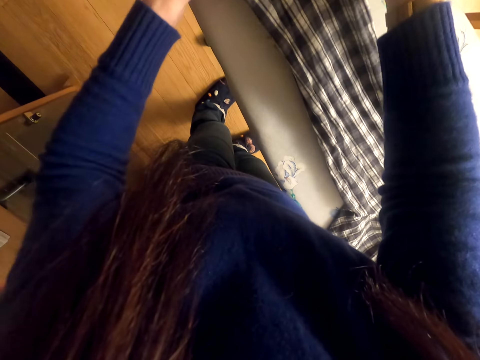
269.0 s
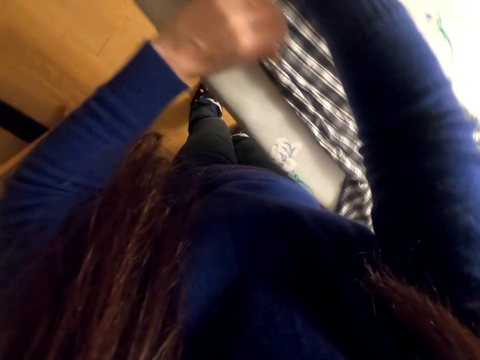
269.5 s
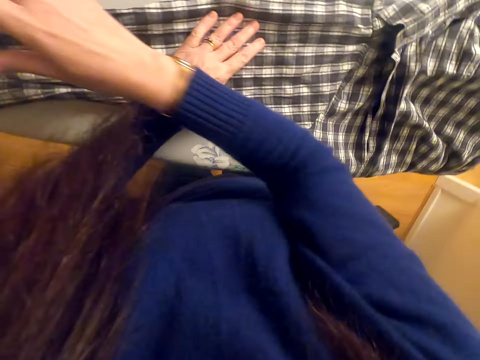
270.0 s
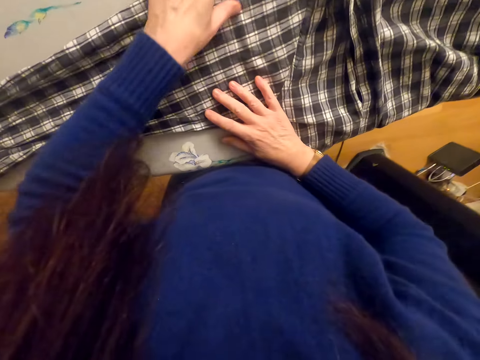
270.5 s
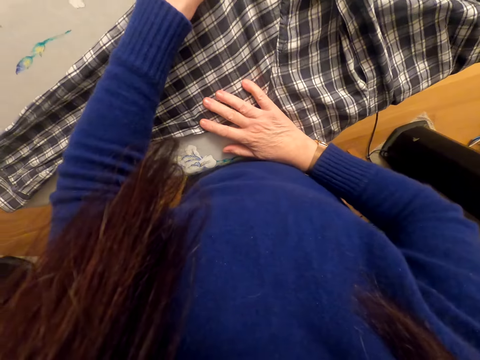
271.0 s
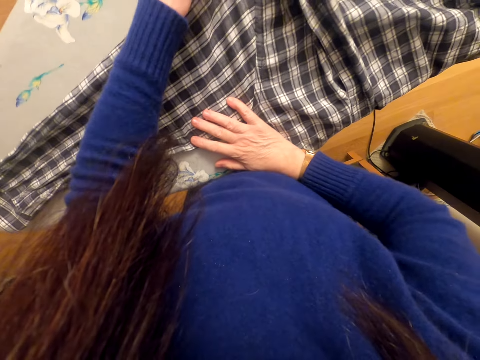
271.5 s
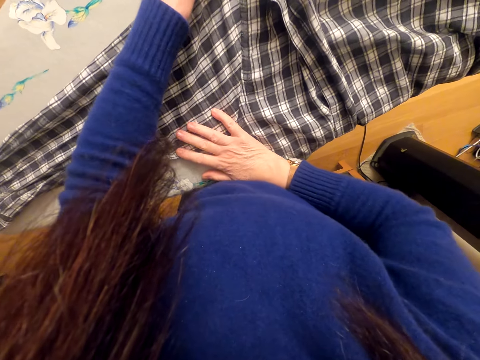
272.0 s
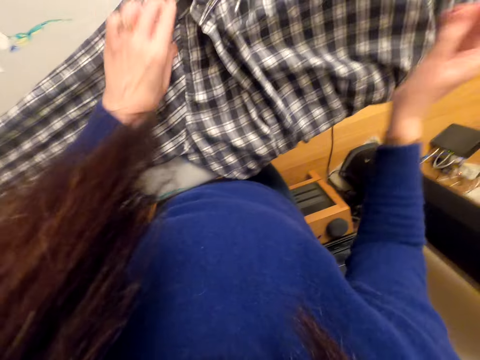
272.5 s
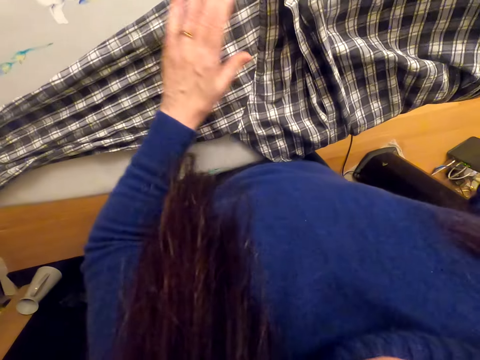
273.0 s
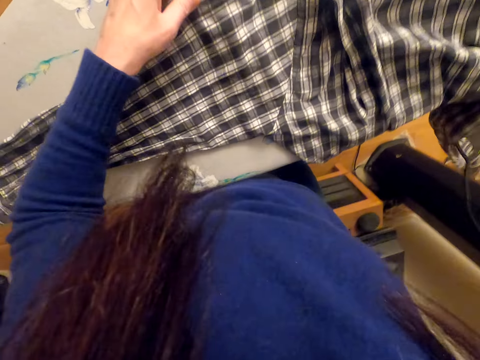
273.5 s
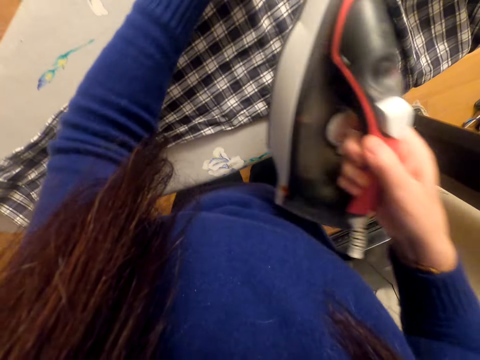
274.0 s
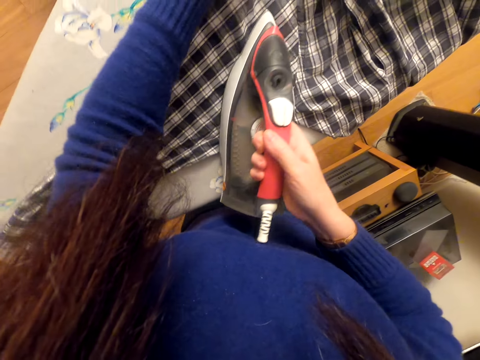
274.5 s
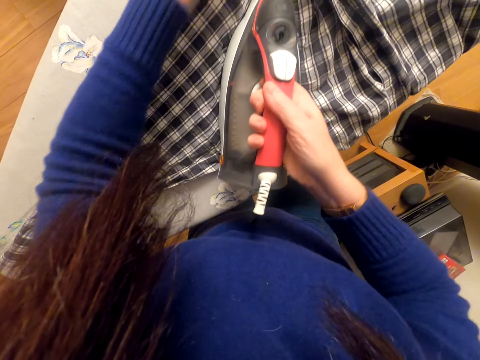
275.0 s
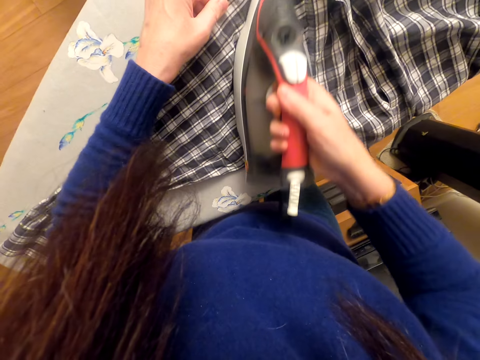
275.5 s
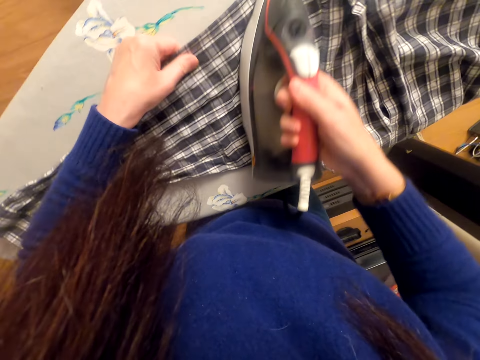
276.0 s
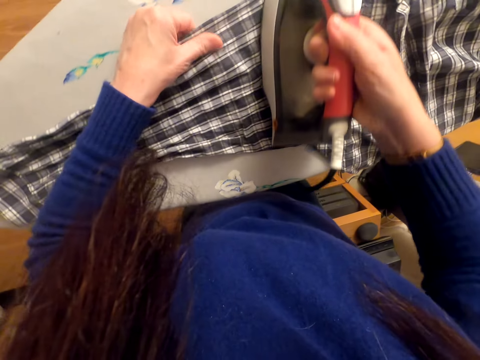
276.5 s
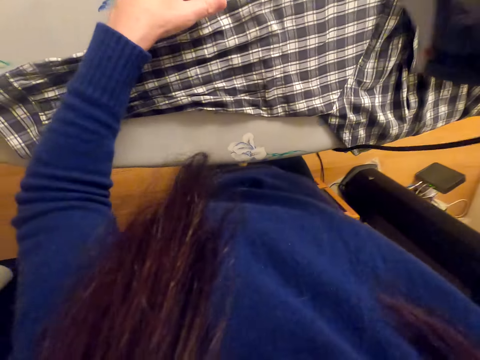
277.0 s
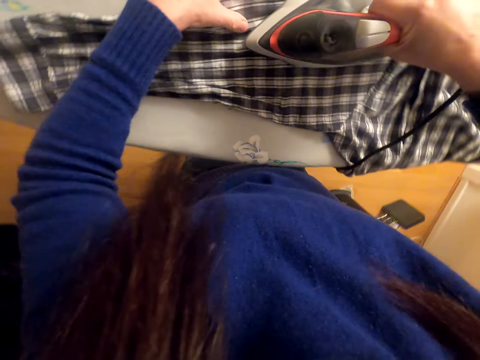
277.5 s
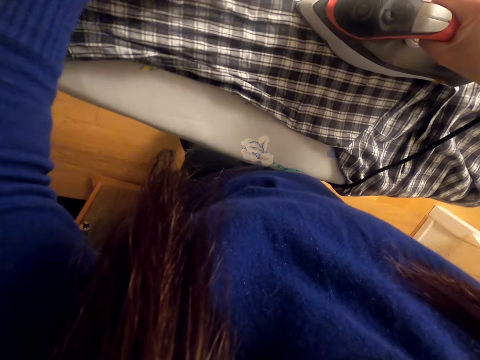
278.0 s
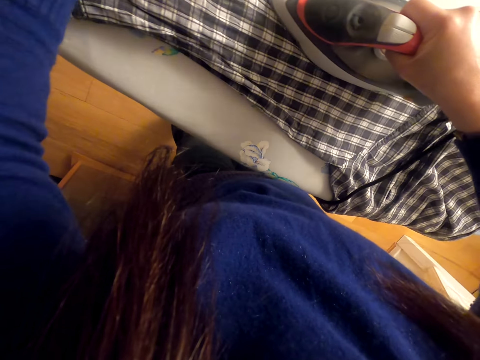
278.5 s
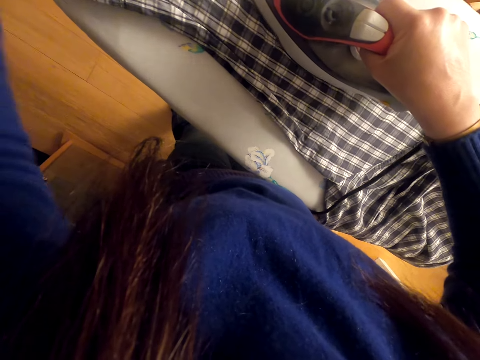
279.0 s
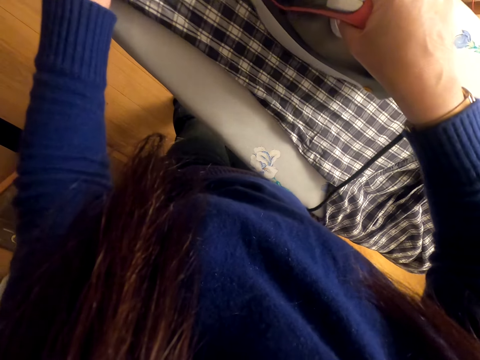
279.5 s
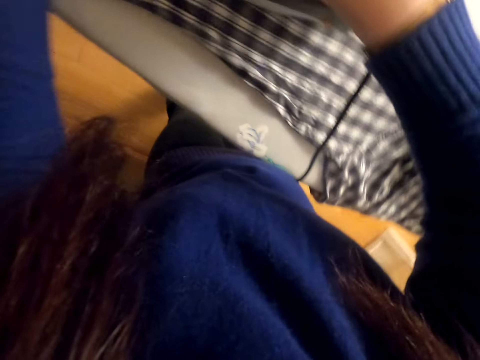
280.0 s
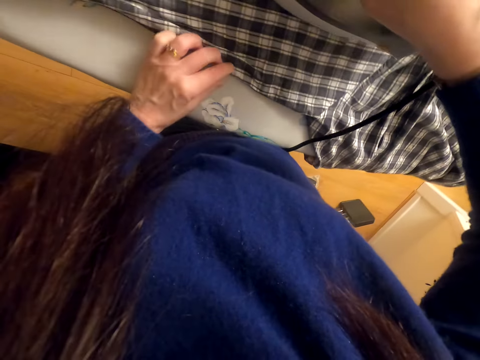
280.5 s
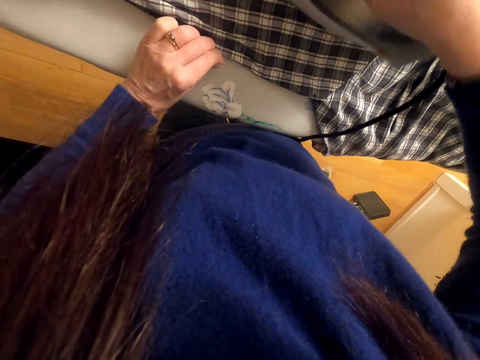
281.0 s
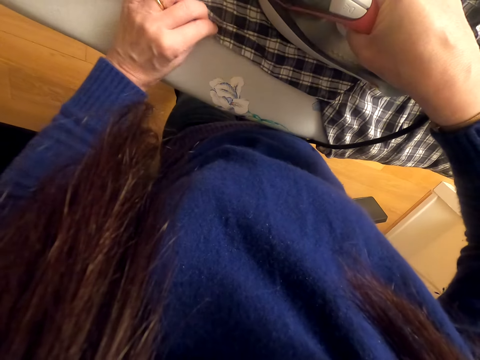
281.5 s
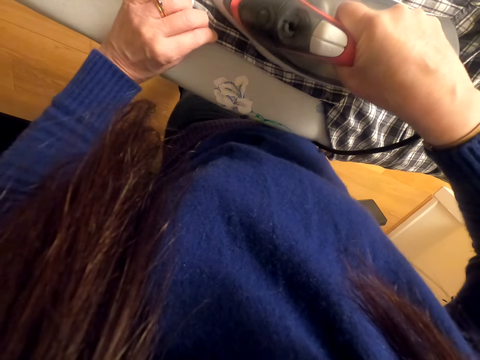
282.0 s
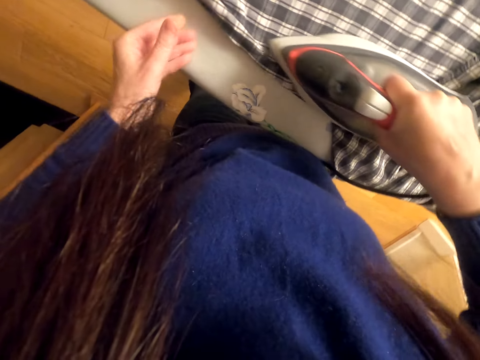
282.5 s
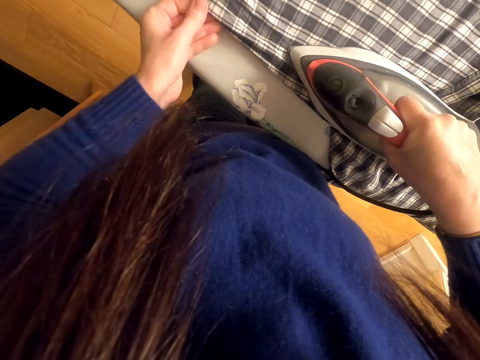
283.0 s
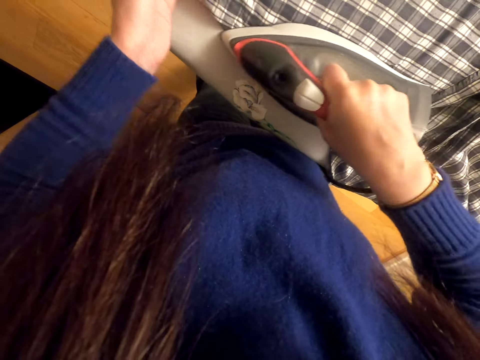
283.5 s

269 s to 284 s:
The camera wearer adjusts the shirt. They pick the iron box. They iron the shirt.

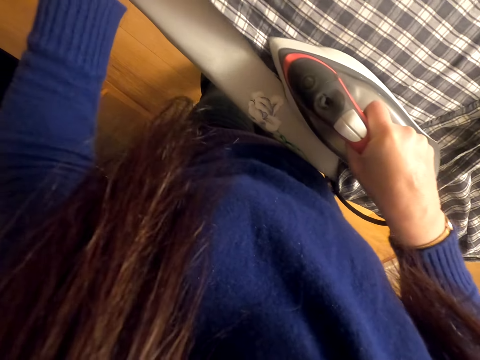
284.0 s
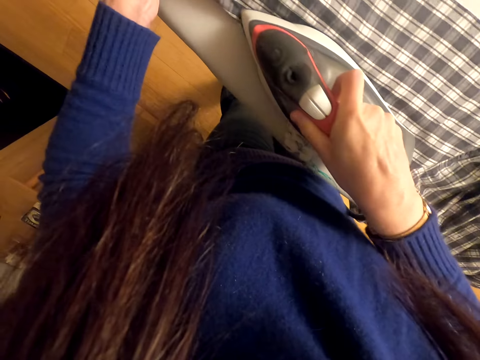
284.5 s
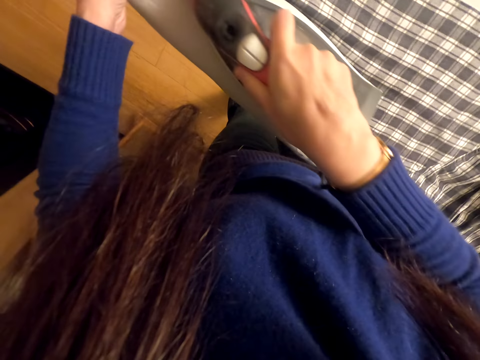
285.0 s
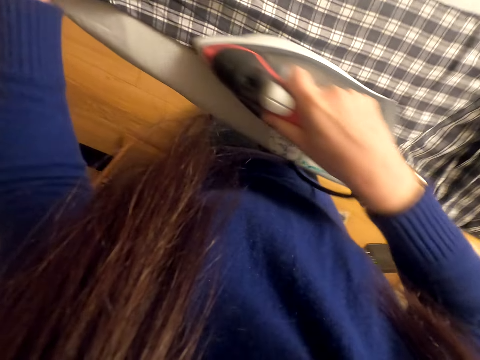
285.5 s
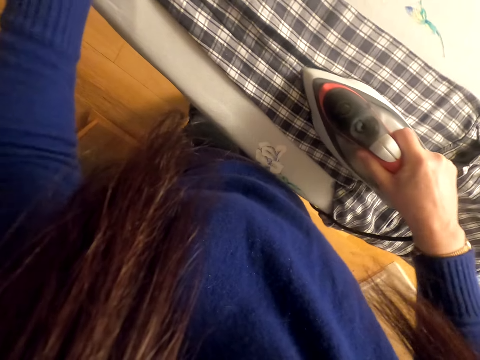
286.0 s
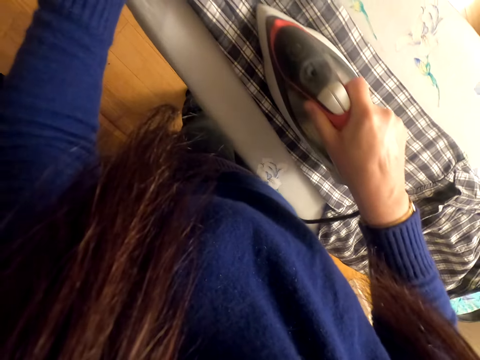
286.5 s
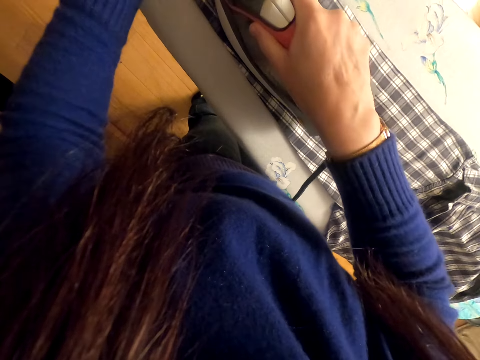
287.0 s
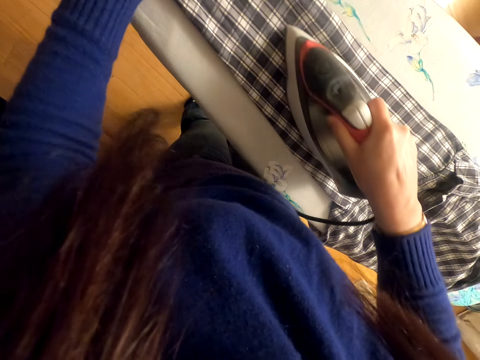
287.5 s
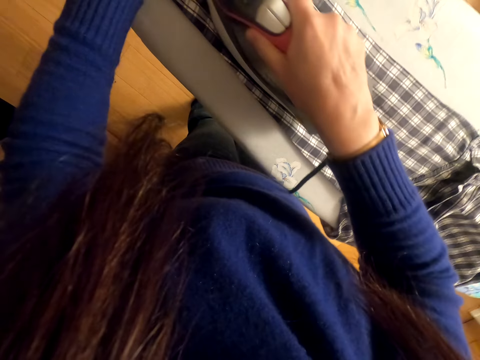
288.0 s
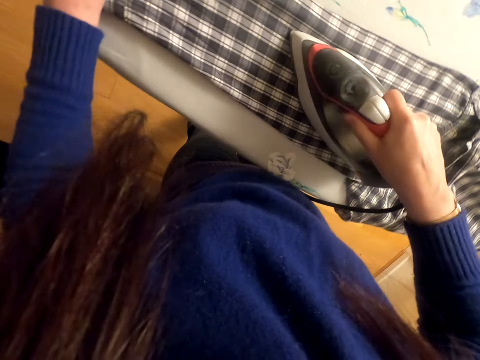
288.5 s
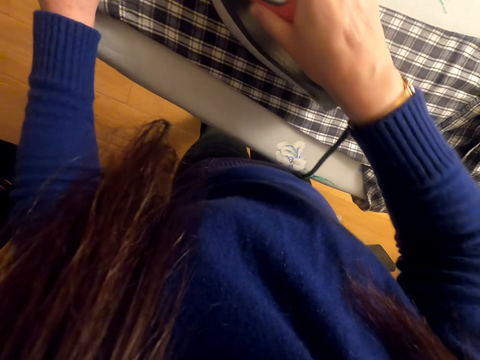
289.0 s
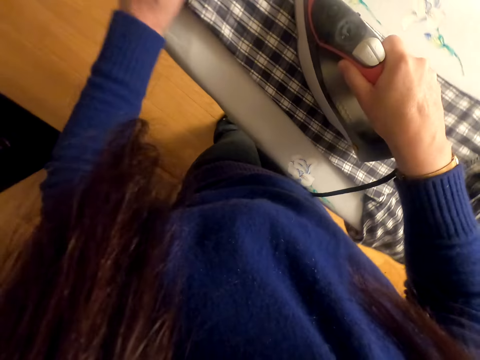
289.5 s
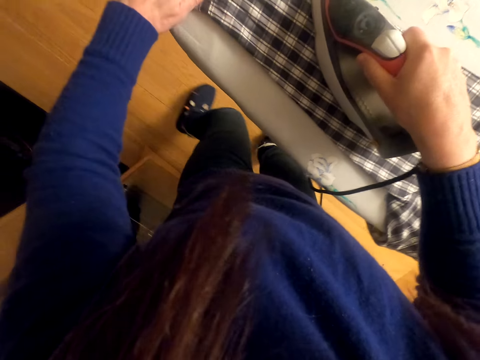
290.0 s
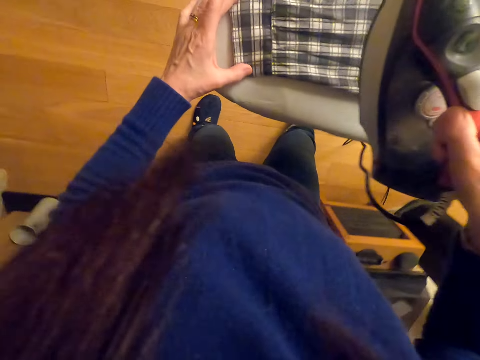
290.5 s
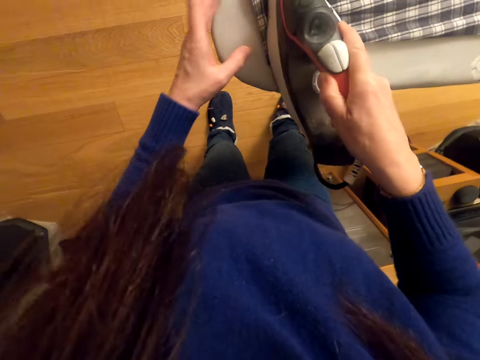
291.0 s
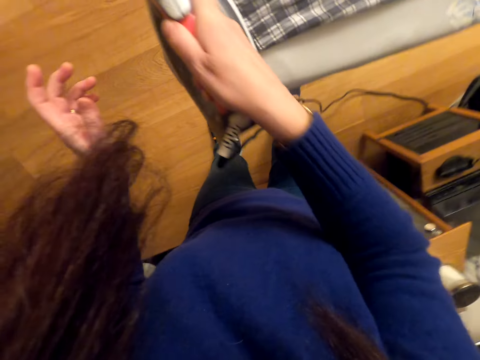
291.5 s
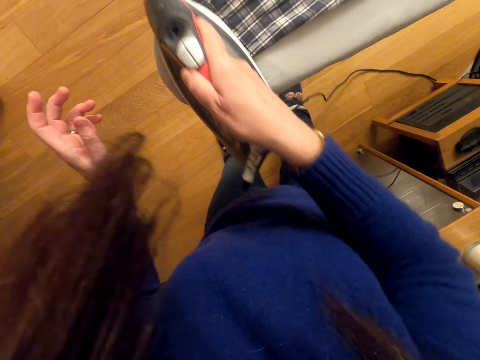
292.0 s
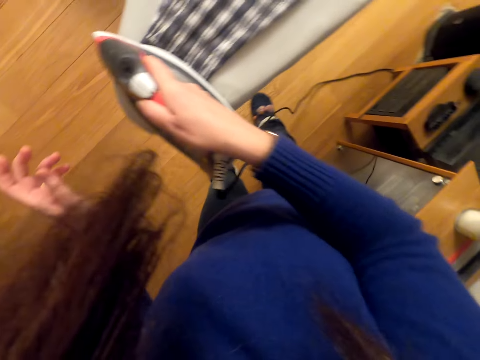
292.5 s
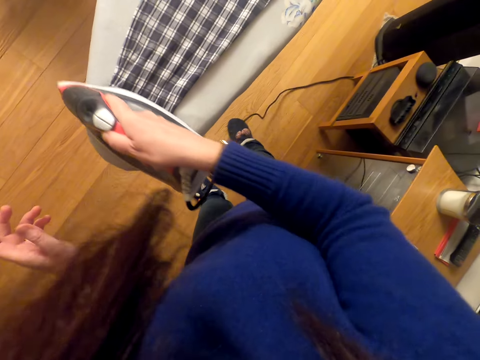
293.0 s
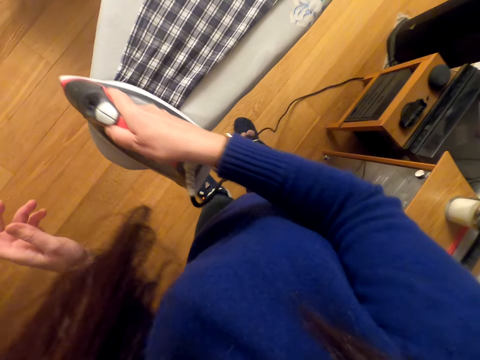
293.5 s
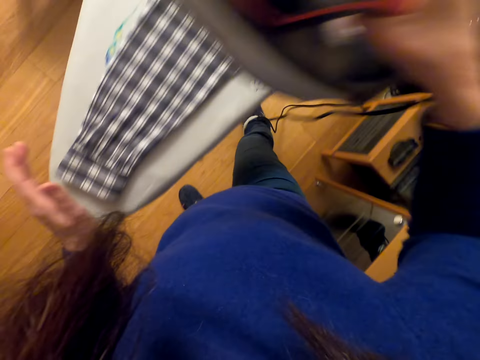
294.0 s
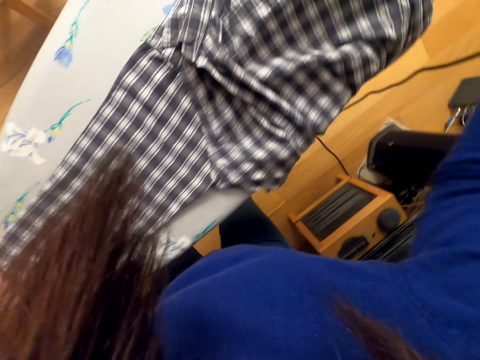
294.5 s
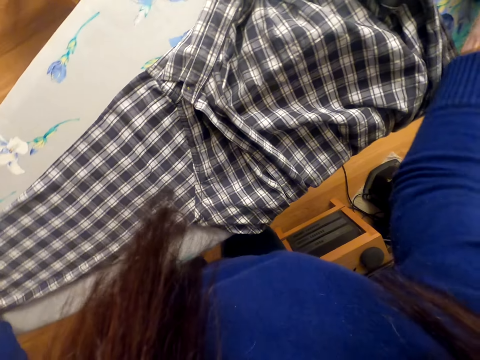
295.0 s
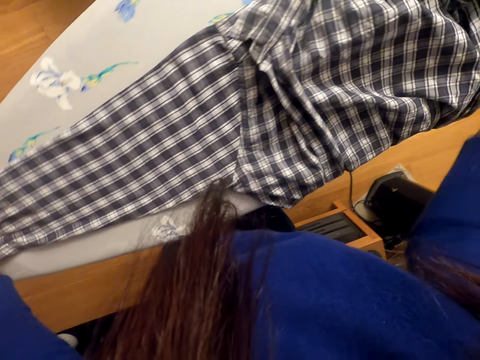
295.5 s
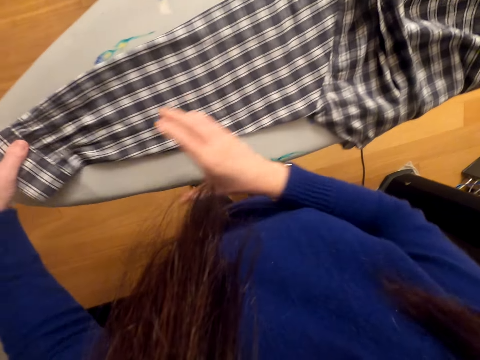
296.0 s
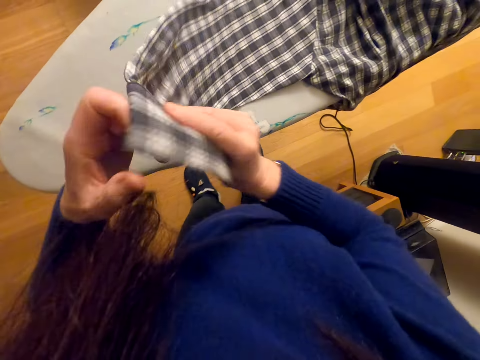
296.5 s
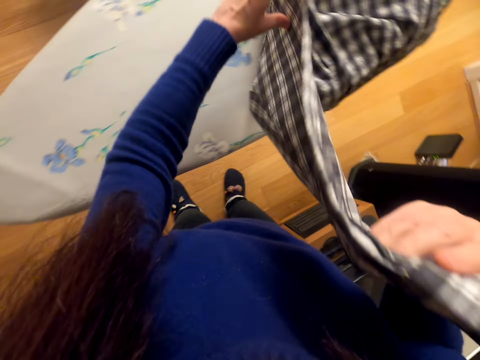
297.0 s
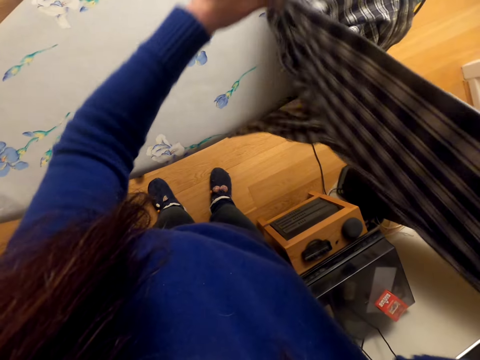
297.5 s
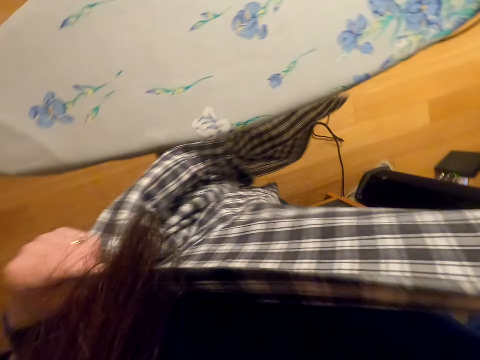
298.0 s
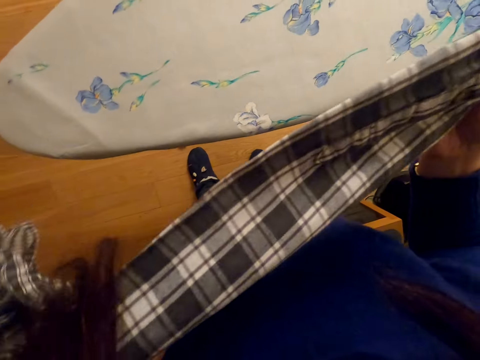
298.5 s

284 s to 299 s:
The camera wearer lifts the iron box. They iron the cloth. They lift the iron box. They move the right hand. They place the iron box on the iron board. They adjust the shirt. They move the right hand. They lift the cloth.
